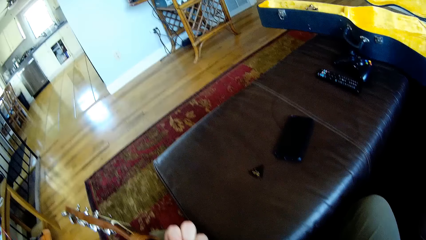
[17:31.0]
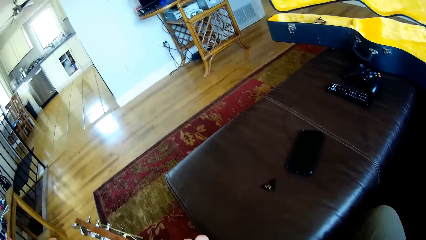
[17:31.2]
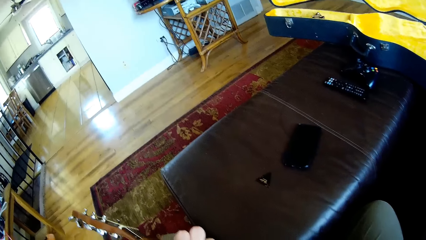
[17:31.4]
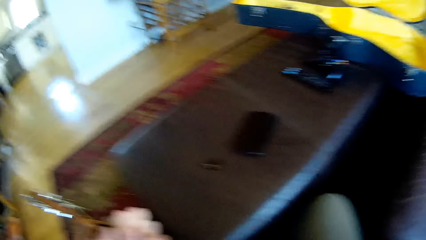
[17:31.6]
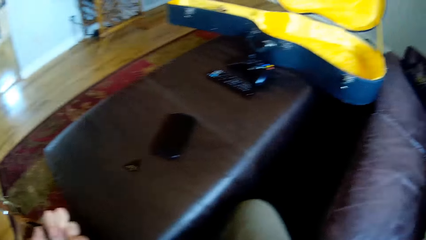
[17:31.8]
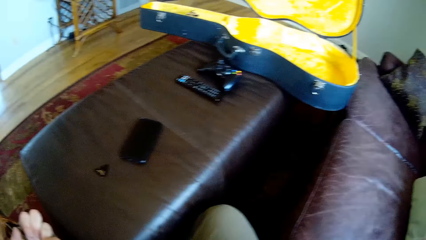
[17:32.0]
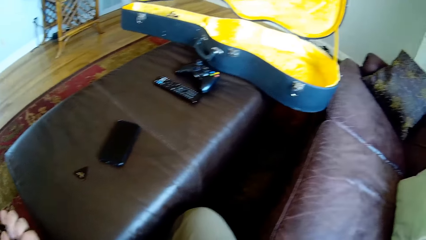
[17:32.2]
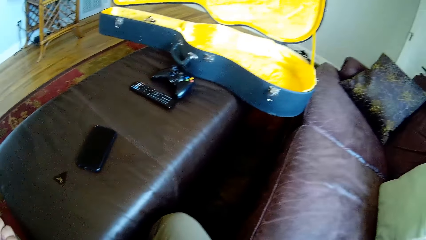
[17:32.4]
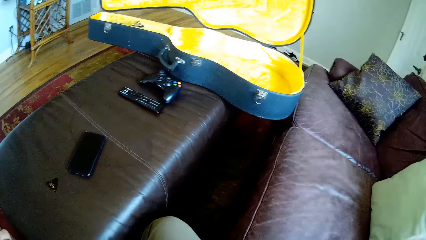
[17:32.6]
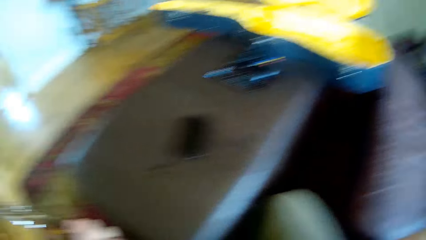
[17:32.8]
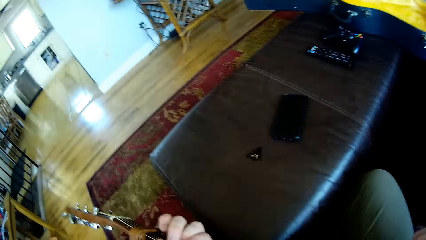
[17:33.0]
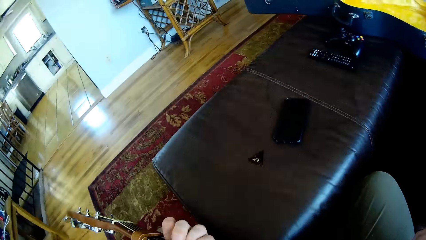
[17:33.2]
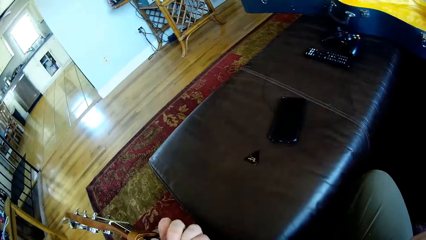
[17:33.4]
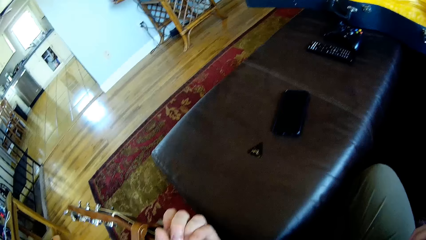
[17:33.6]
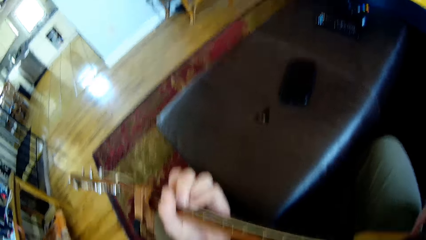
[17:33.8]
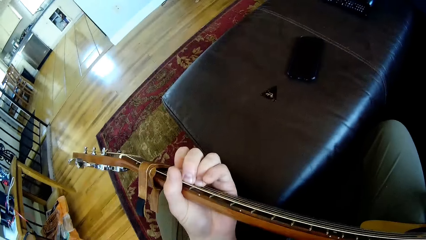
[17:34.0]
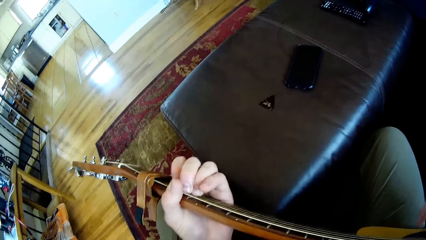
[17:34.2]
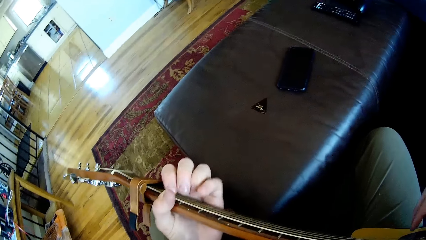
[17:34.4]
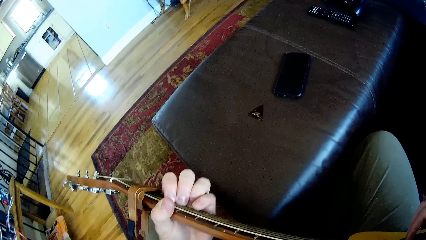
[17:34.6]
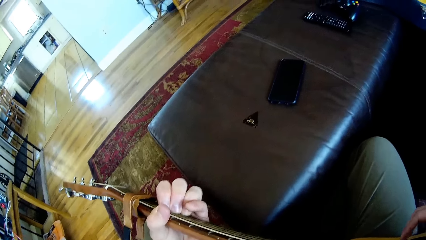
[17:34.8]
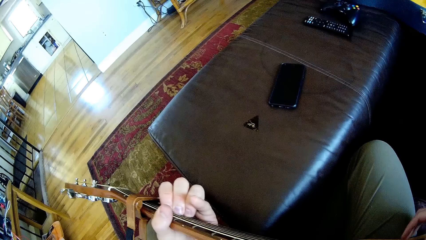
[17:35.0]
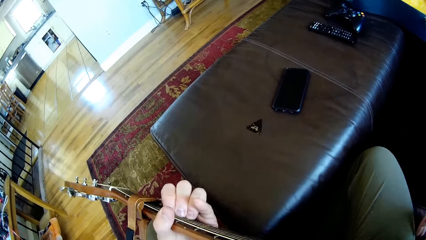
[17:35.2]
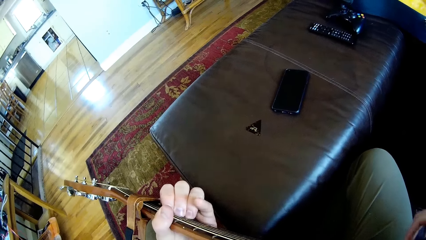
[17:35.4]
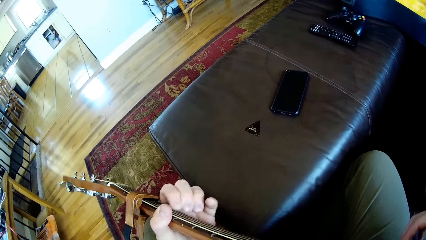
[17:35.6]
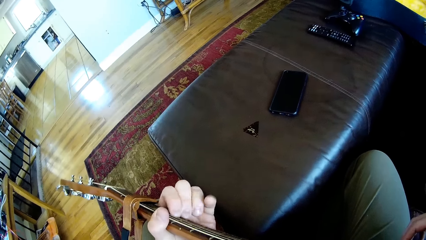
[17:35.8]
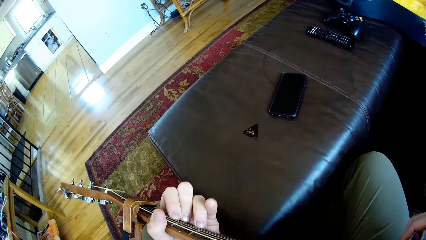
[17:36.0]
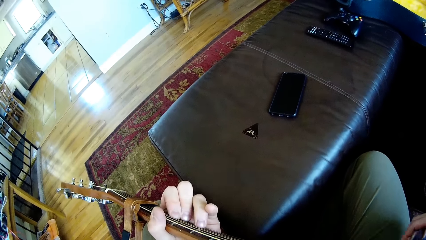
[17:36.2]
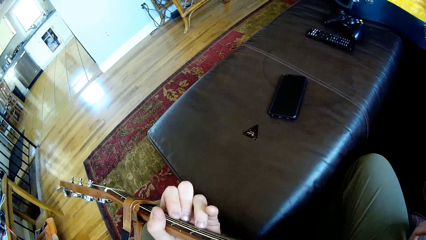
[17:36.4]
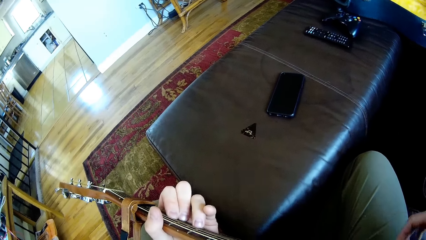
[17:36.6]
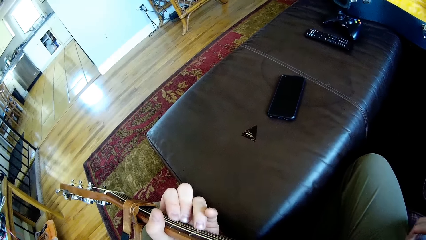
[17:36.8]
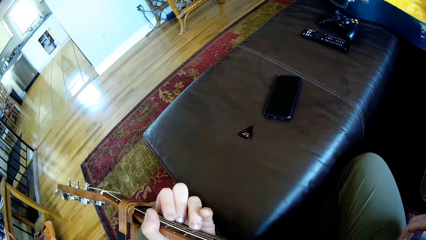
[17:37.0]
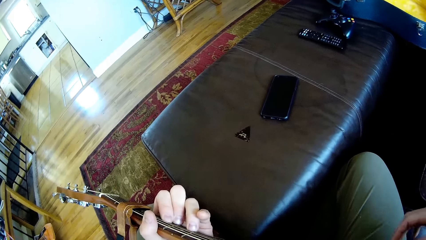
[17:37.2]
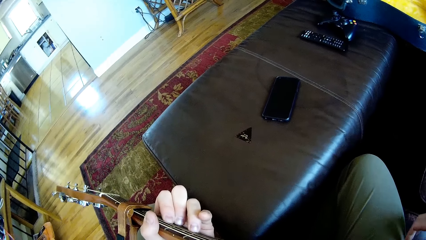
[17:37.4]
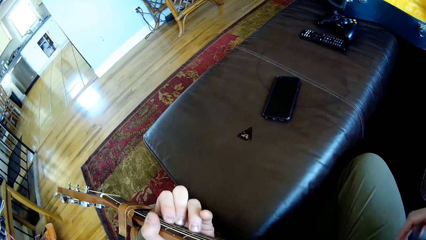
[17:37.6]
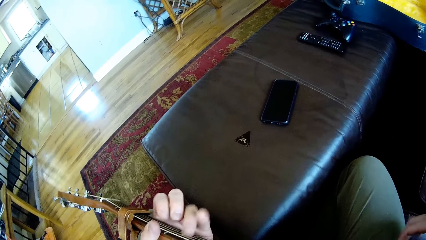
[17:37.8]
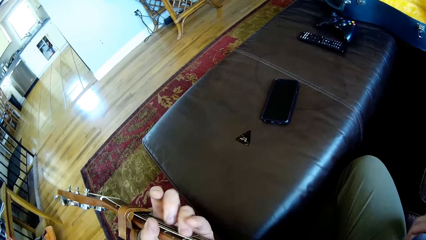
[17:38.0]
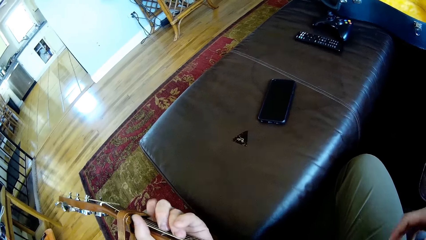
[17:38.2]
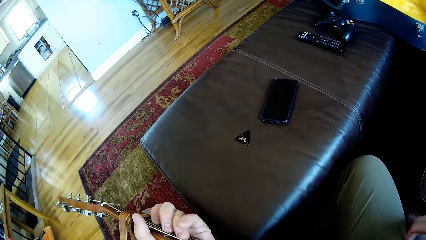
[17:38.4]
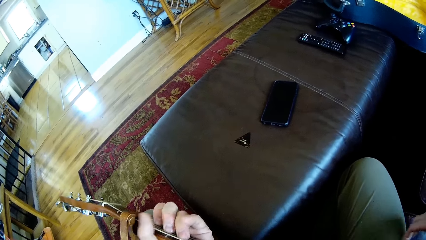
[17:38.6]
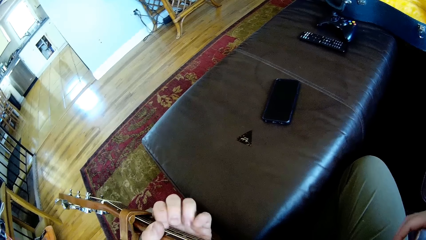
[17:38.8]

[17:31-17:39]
The camera wearer looks around the house. They play the guitar.

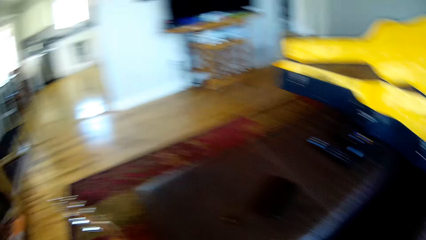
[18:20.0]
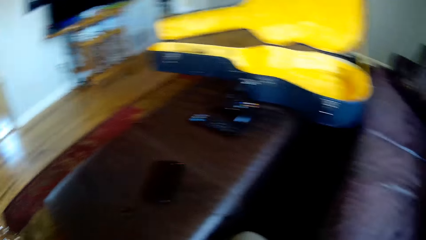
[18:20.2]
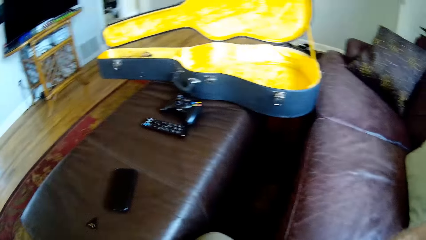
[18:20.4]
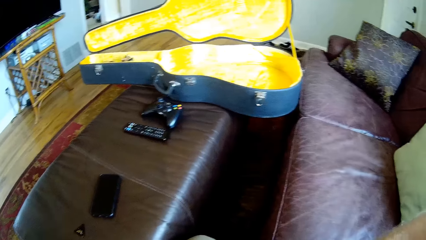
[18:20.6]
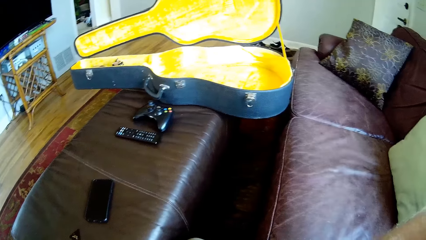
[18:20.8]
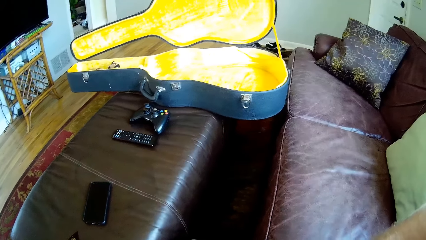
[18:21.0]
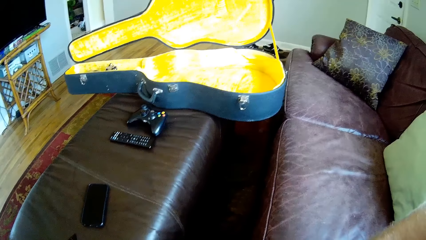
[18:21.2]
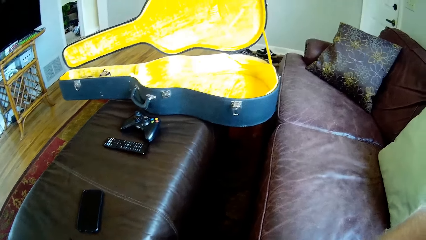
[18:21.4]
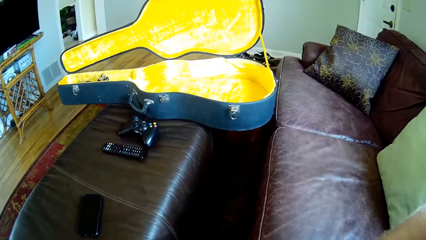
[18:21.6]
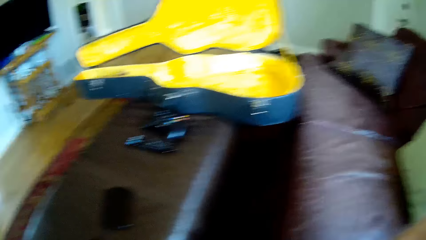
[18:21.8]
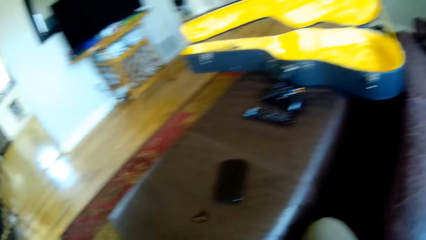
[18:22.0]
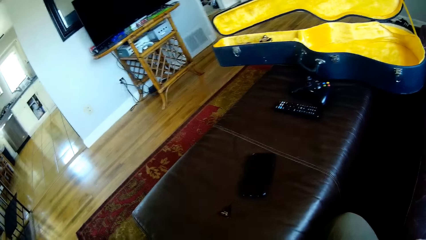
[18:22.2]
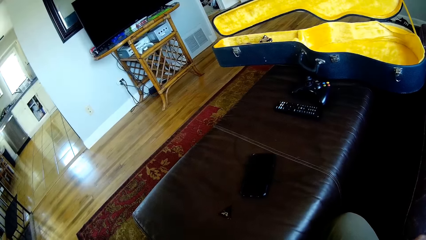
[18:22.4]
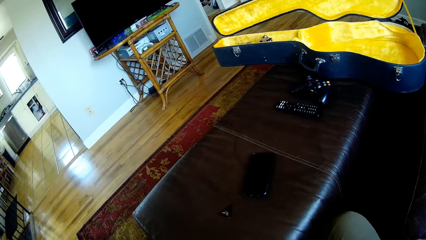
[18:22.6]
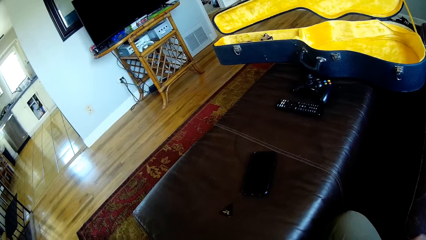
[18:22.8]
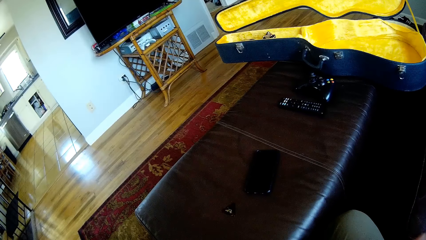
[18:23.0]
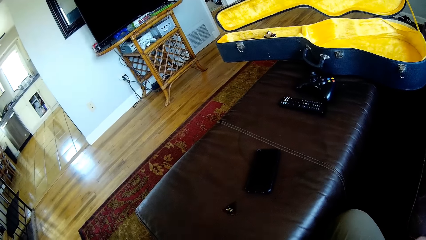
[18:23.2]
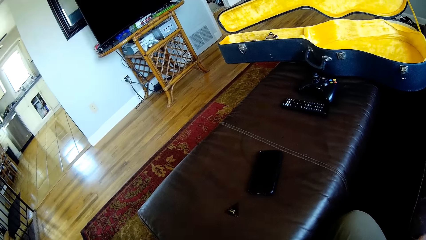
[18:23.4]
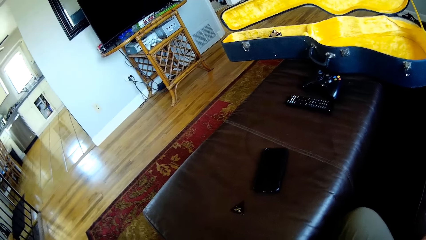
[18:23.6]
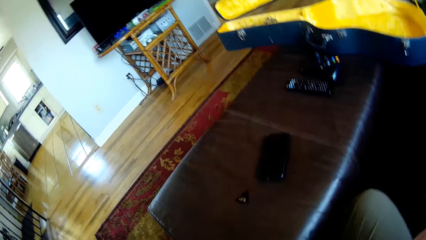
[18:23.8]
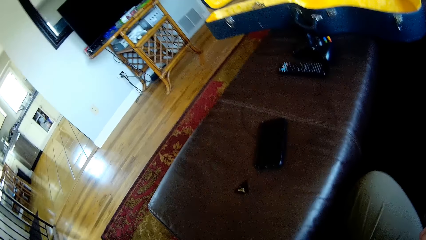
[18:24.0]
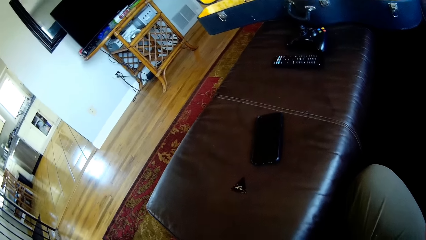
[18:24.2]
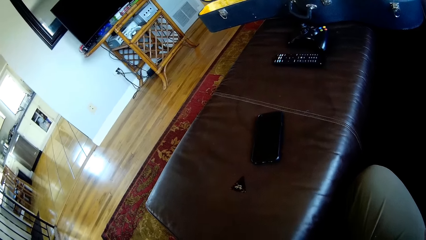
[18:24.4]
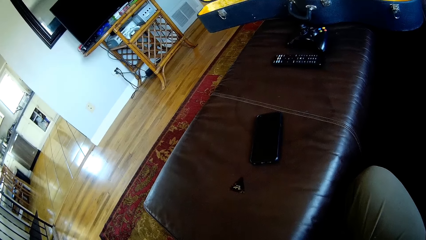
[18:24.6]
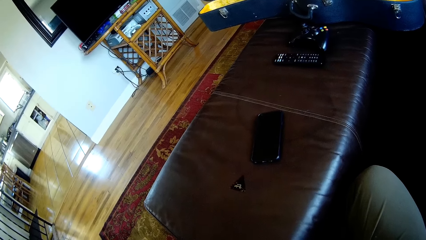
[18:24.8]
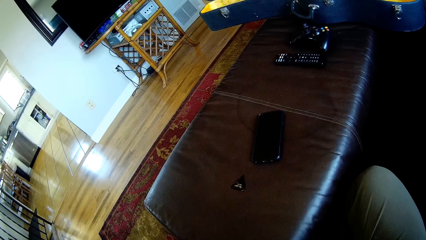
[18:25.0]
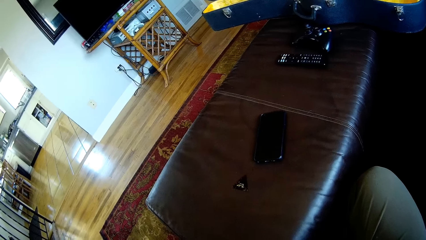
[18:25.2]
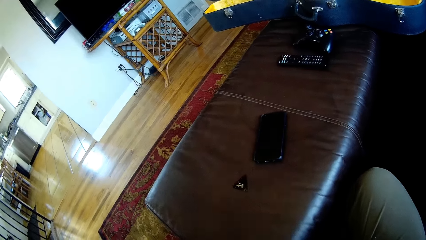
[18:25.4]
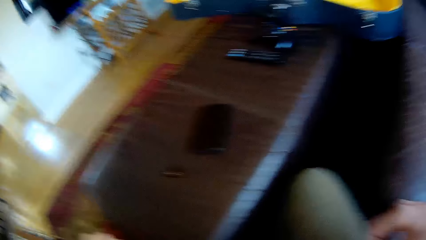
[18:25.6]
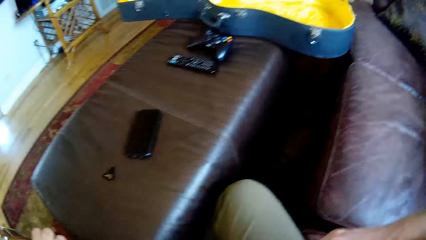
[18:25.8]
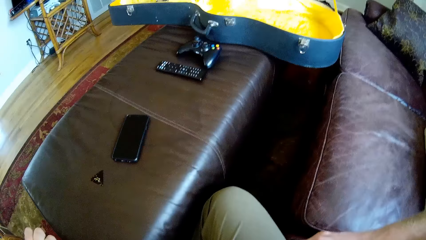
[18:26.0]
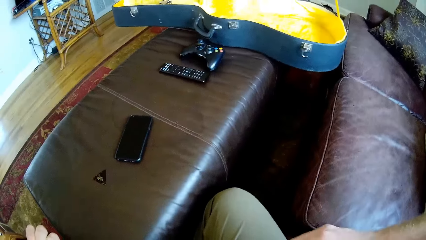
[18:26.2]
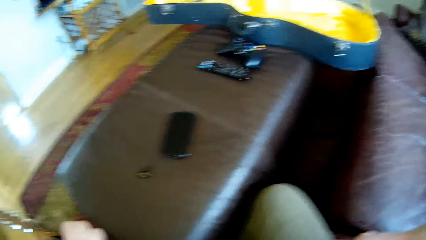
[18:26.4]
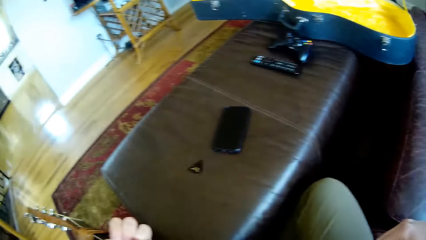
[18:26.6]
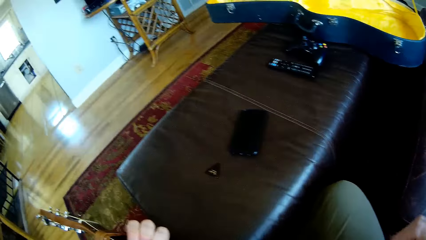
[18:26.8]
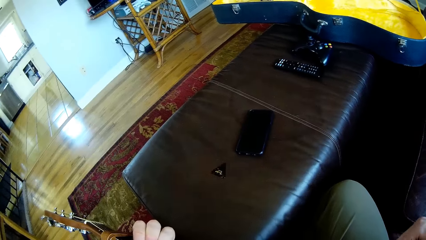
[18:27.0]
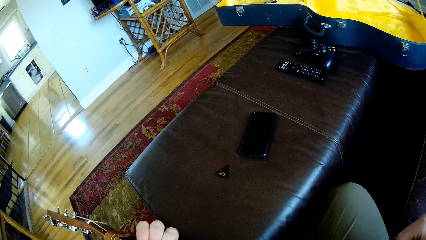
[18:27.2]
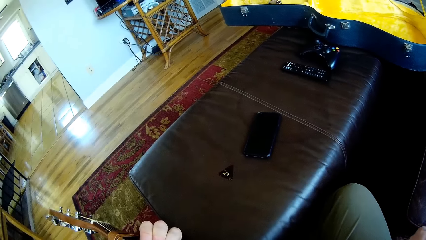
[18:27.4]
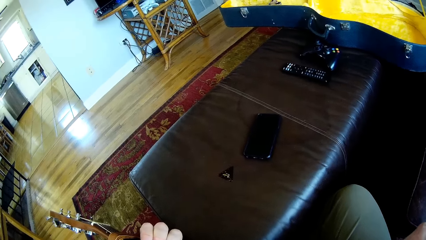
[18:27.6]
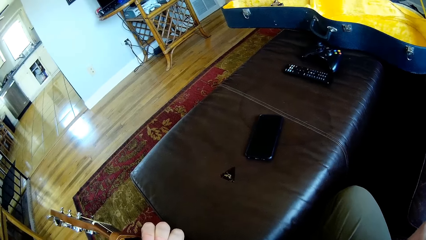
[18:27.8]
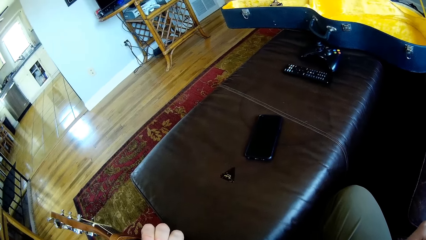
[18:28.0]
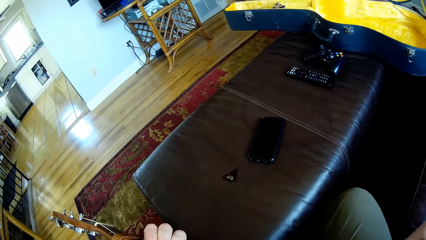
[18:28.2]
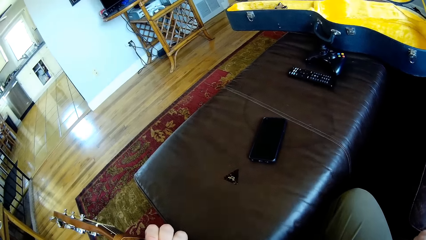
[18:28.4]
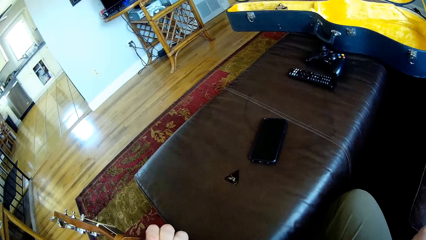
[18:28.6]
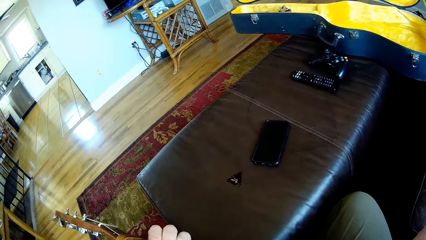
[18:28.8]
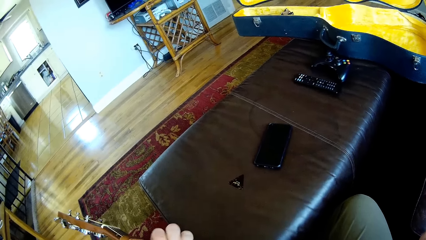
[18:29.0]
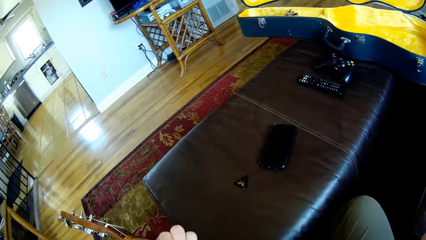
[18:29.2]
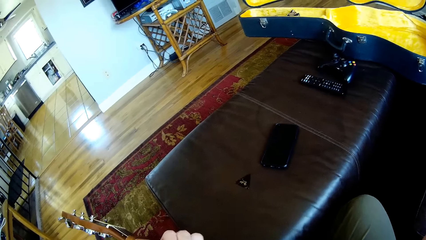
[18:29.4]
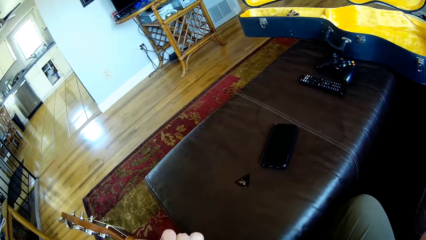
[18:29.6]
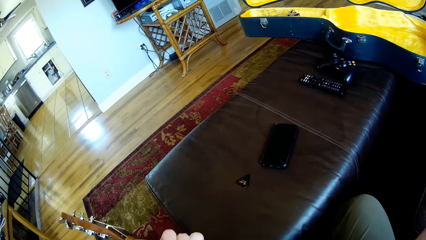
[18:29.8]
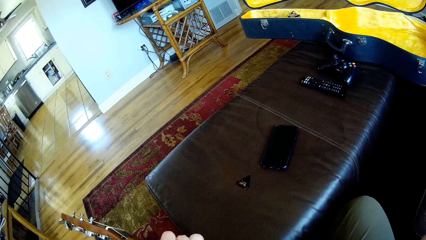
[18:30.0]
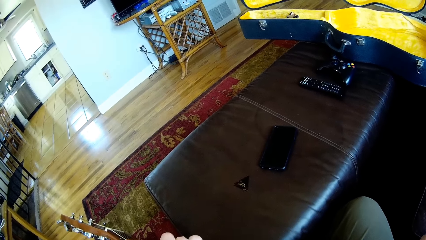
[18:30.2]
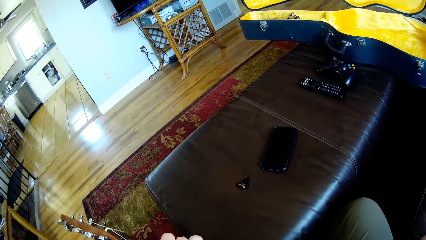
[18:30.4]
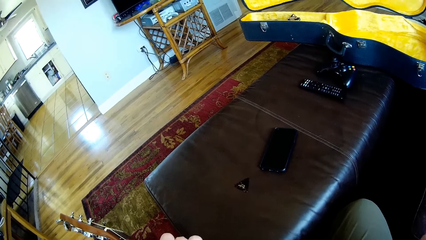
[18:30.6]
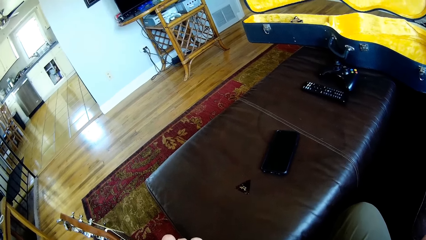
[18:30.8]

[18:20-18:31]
The camera wearer looks around the house. They play the guitar.
